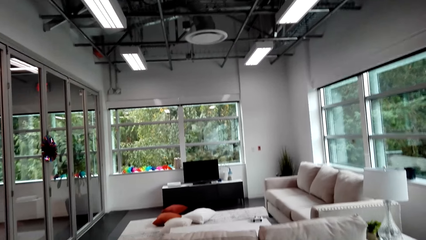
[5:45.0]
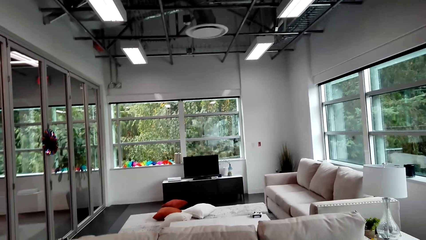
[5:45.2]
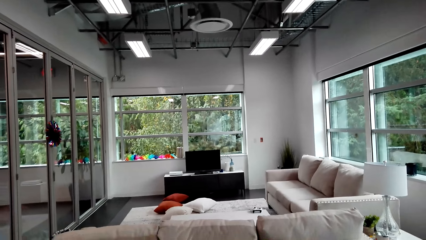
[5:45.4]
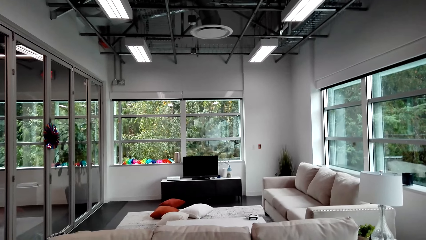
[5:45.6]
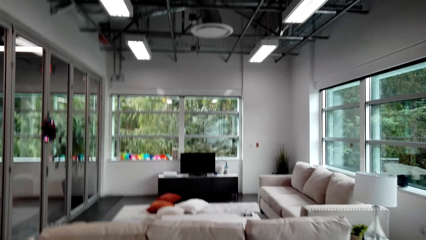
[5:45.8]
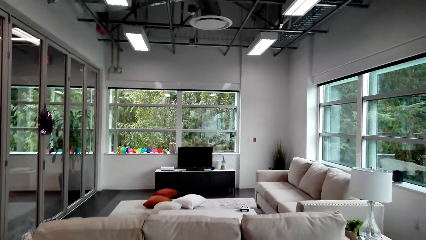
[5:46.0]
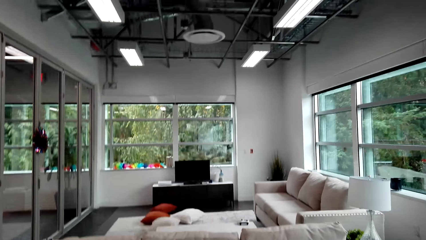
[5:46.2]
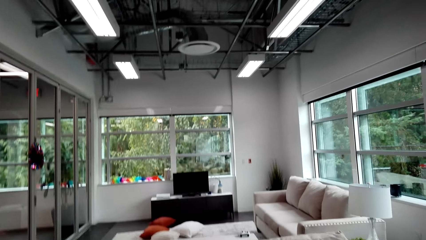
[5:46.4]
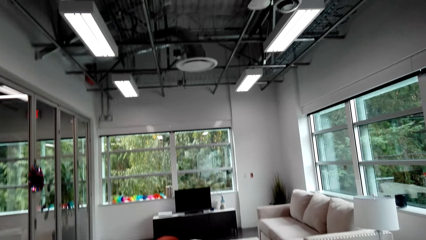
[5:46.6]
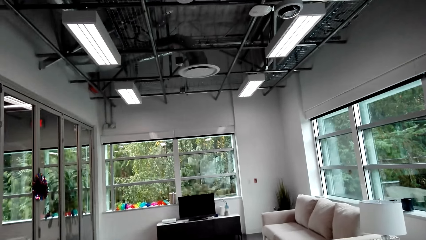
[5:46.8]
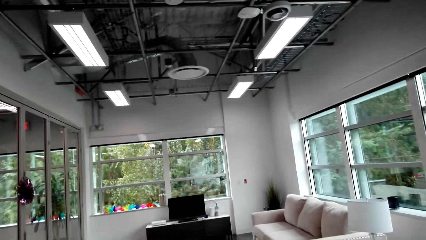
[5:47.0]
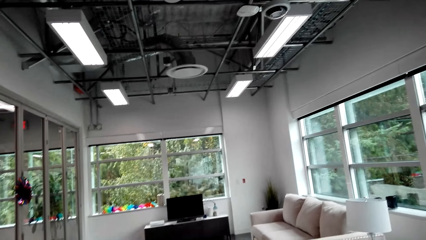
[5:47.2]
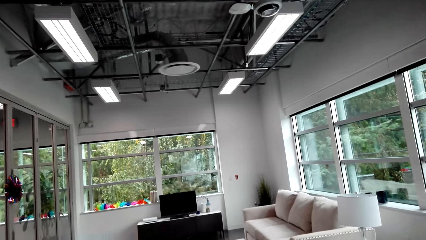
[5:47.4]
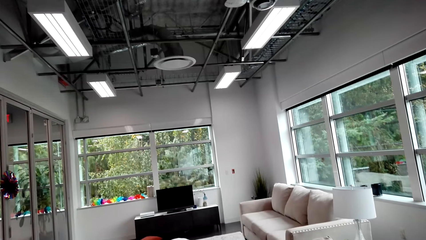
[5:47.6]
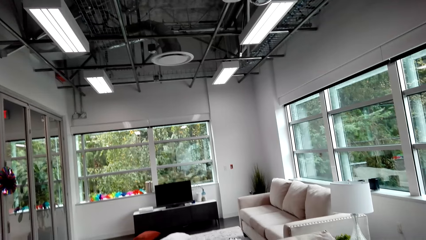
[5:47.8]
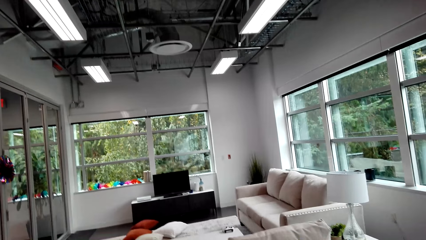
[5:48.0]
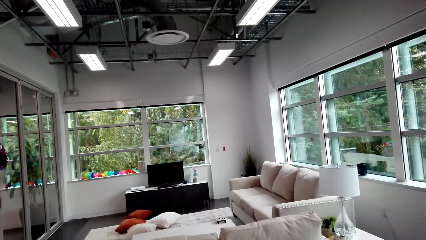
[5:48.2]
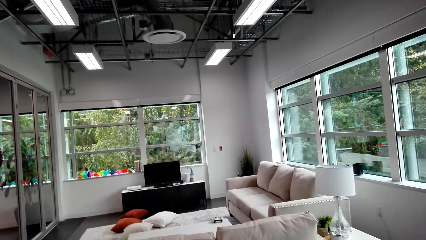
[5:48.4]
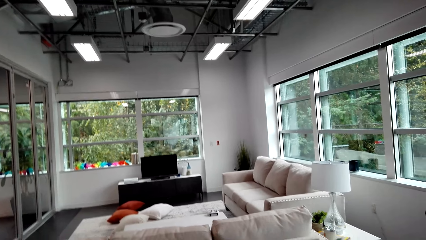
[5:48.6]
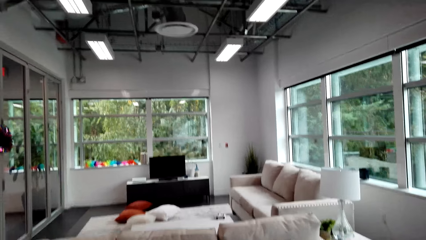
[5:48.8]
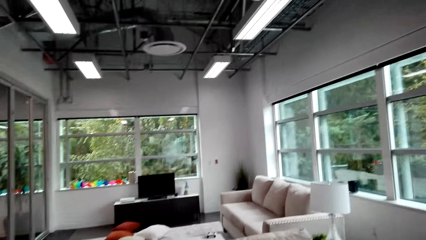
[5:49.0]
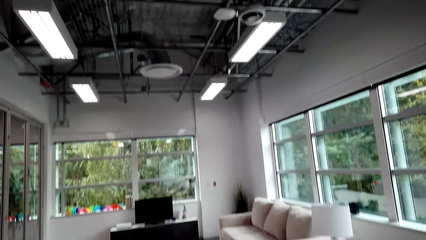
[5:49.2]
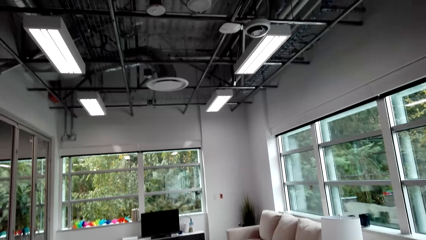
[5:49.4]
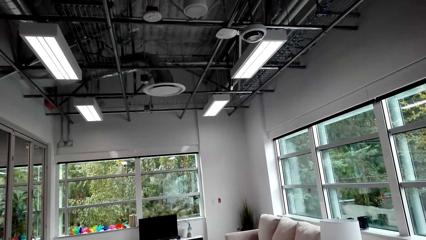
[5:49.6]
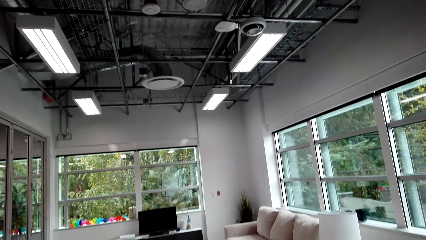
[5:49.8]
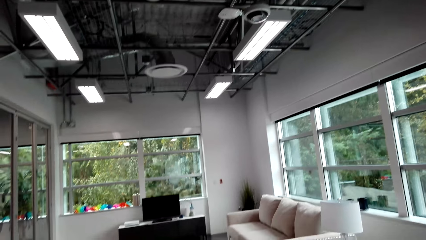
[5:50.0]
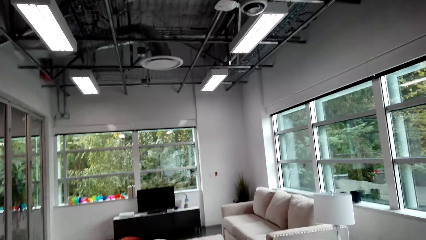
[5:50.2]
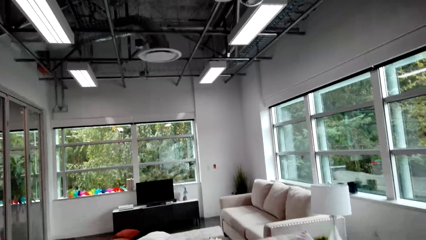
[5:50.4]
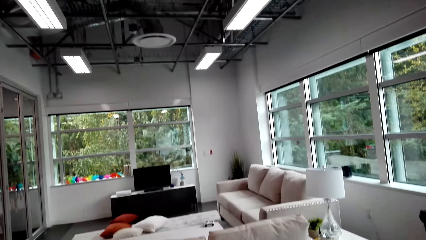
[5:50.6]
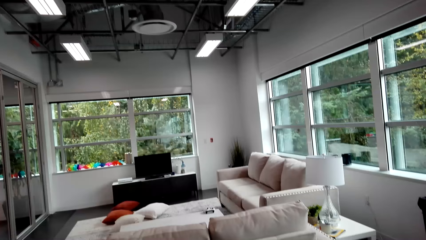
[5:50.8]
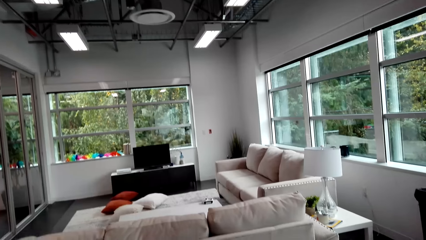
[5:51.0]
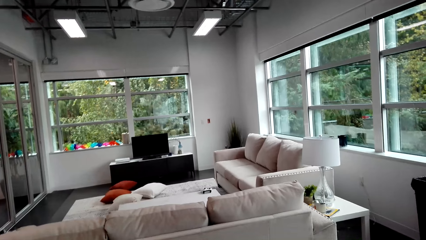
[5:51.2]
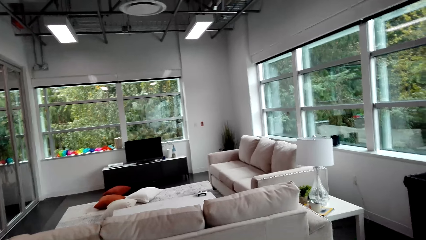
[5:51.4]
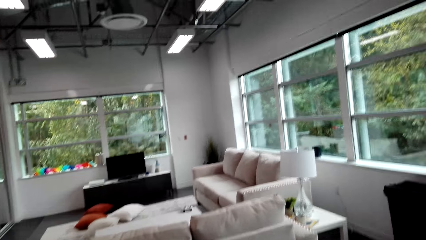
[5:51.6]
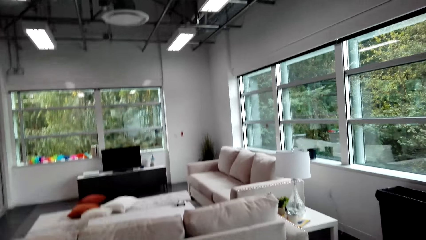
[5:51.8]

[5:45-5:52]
The camera wearer moves around the house.

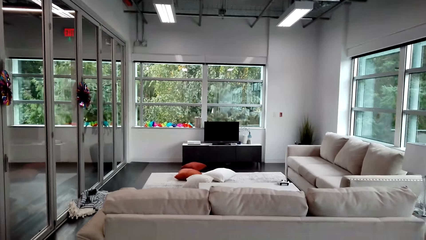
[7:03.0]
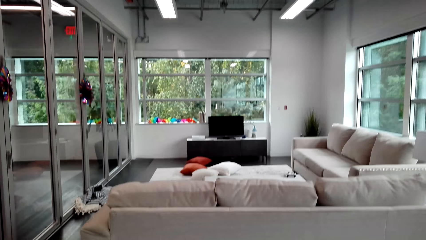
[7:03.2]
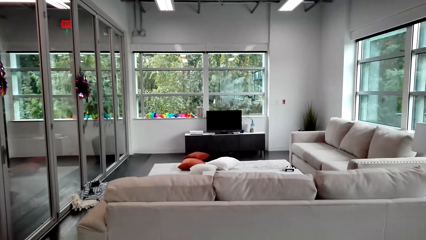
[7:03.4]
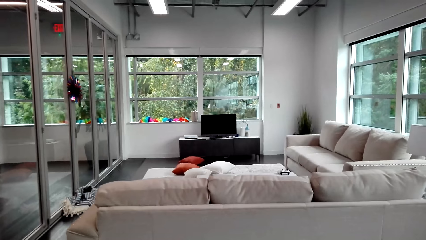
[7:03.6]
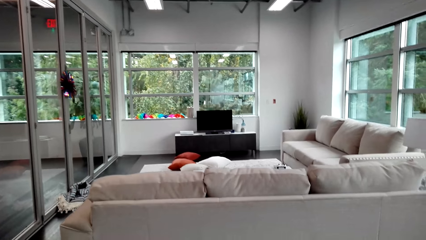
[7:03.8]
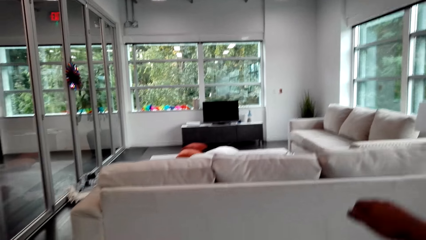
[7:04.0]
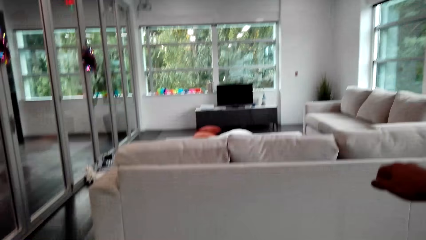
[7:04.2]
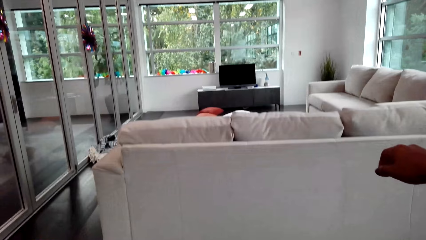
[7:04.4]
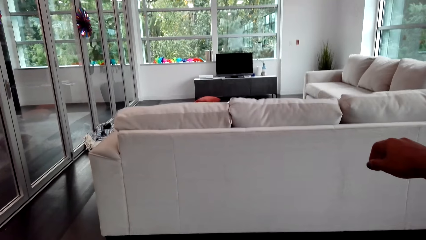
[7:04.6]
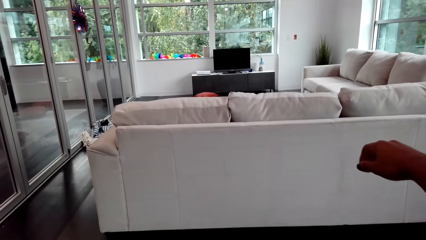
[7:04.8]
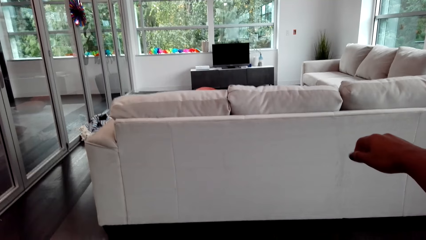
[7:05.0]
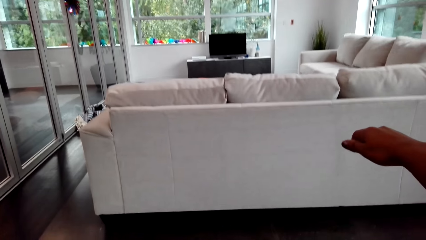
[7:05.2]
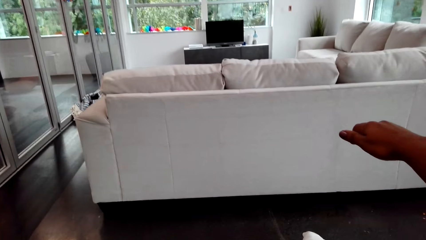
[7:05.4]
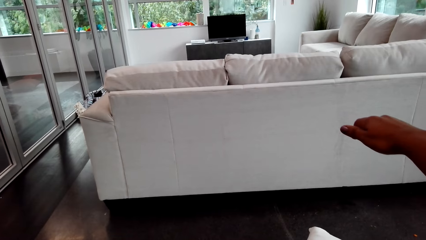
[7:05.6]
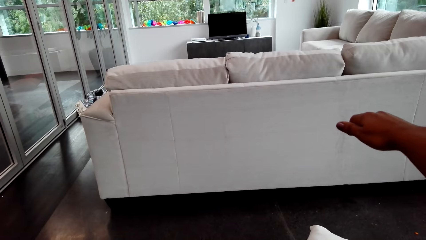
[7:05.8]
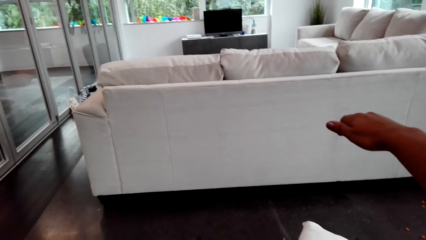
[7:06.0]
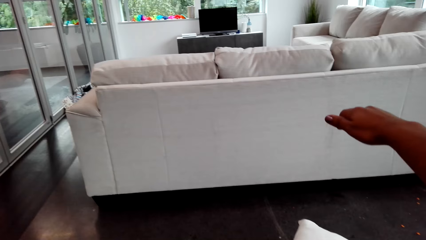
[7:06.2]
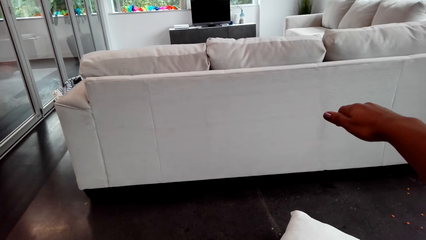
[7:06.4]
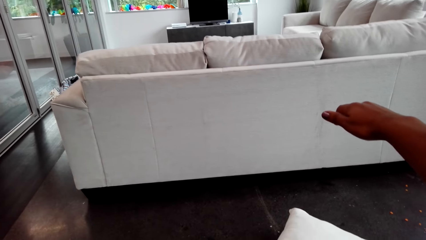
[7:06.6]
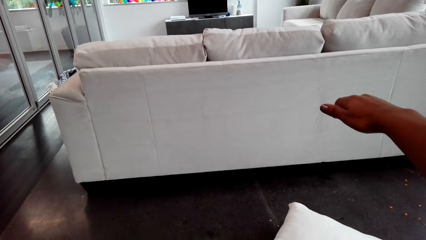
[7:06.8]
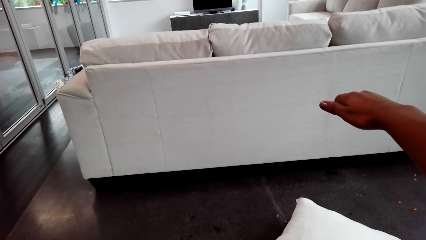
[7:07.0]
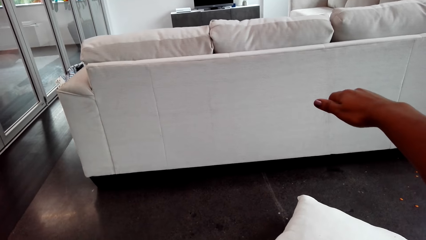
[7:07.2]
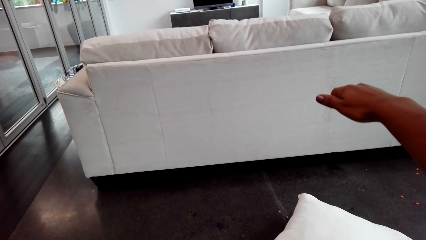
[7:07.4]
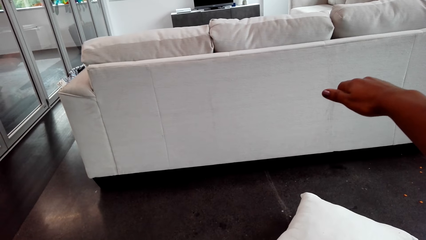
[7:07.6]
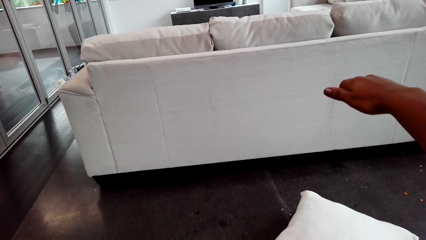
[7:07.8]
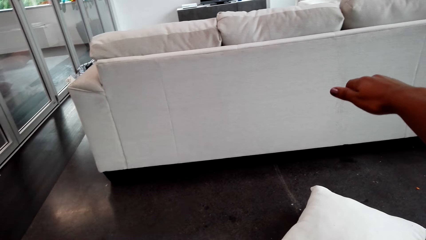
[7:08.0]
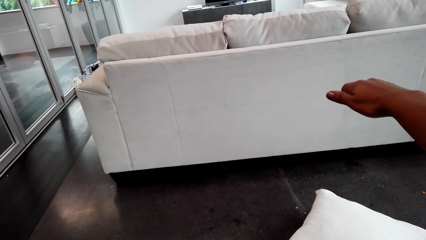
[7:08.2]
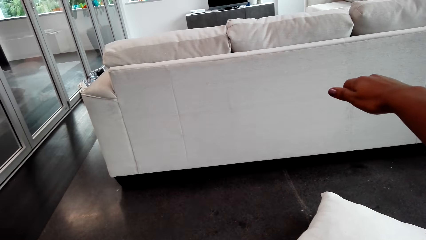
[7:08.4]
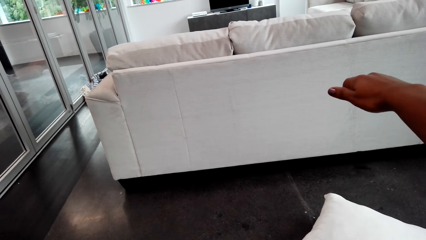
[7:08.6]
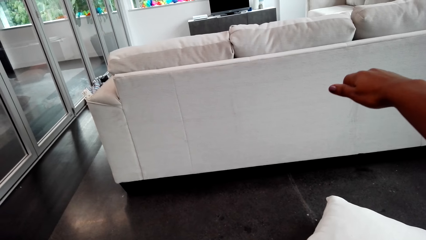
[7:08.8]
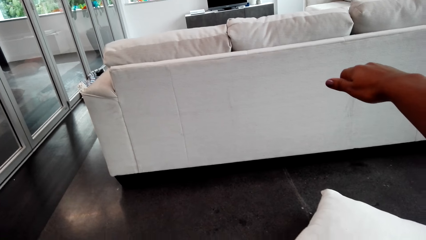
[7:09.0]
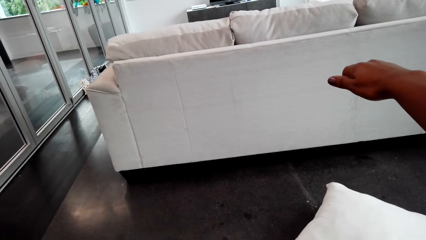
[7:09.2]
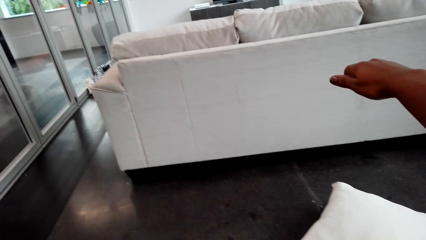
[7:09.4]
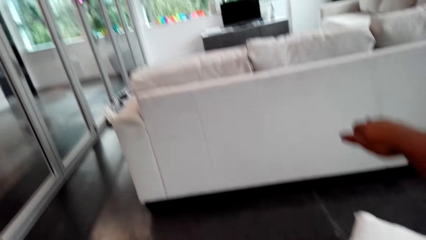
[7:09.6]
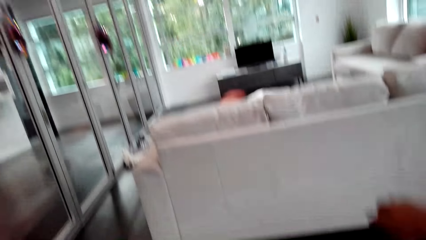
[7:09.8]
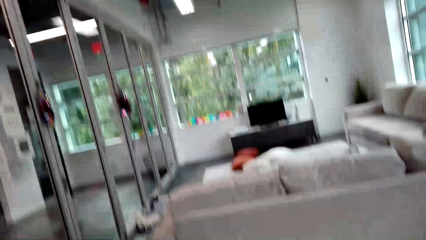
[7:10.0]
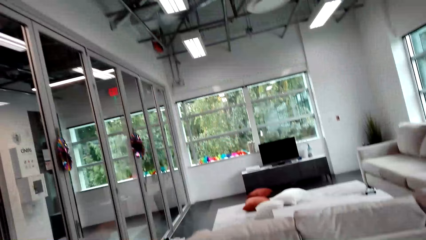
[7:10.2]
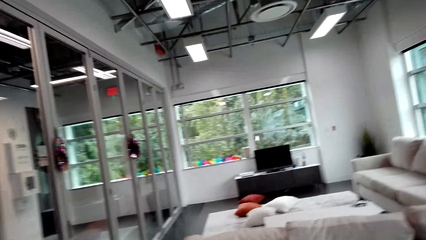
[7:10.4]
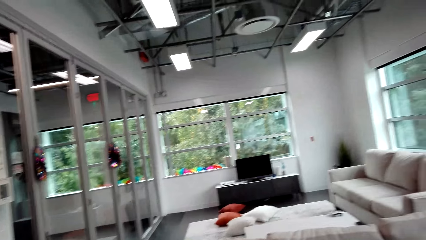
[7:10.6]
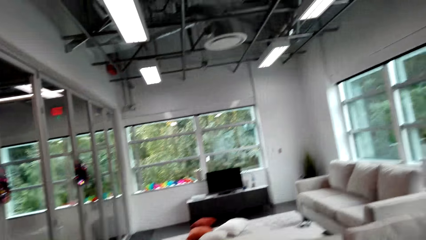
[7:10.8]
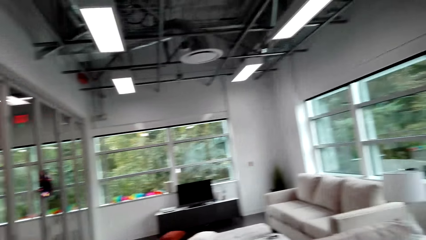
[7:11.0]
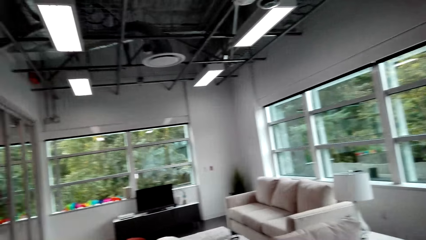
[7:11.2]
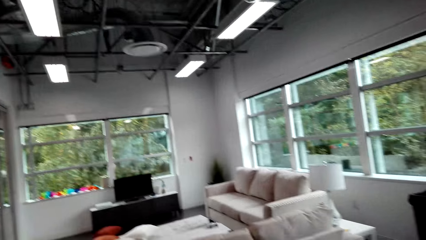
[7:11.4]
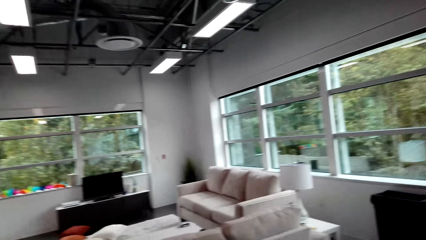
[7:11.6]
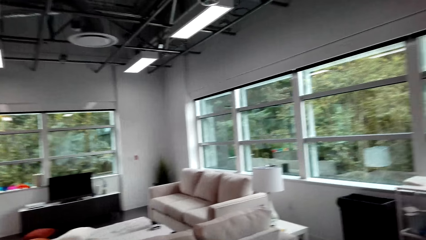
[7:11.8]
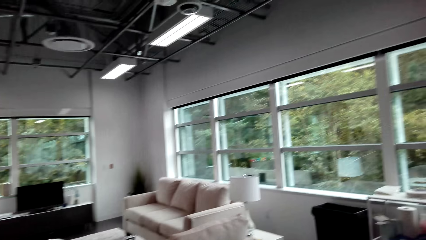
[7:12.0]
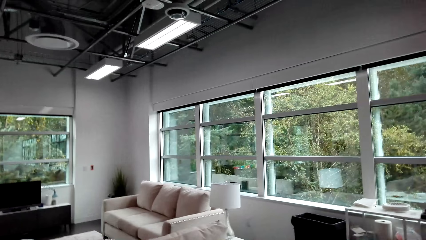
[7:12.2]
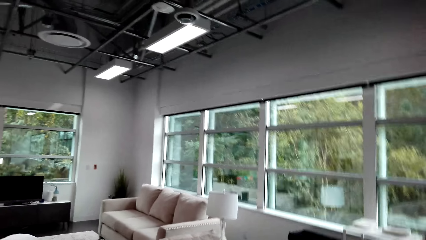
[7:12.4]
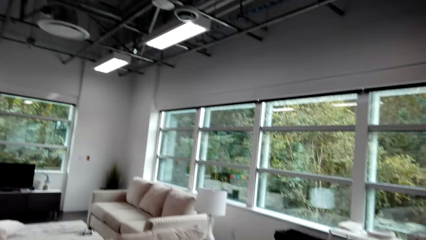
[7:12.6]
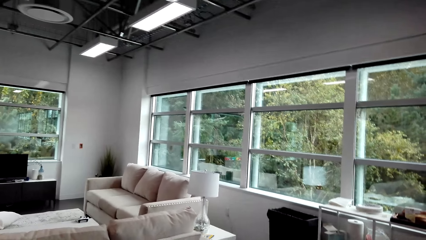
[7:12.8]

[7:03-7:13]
The camera wearer moves a hand.
